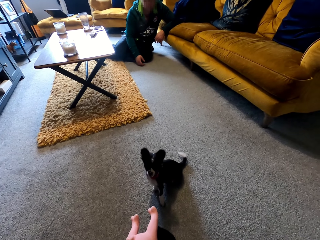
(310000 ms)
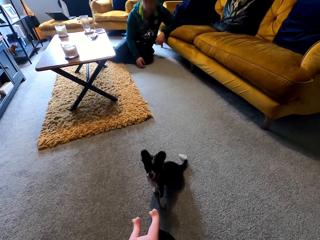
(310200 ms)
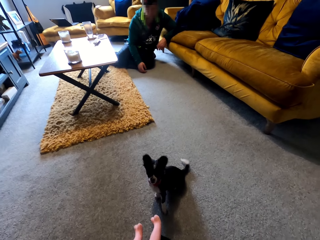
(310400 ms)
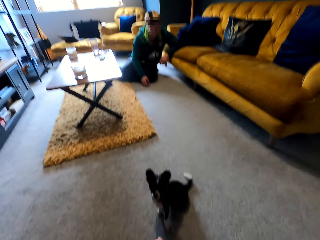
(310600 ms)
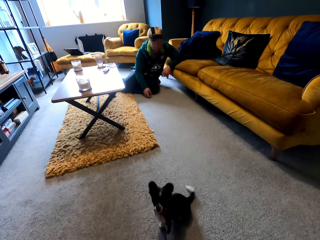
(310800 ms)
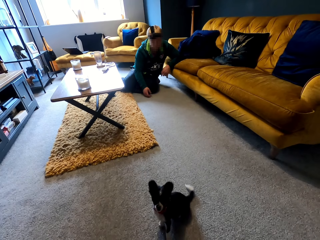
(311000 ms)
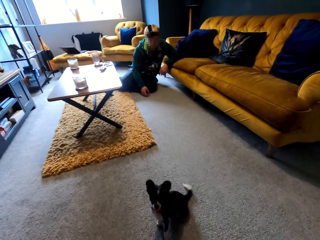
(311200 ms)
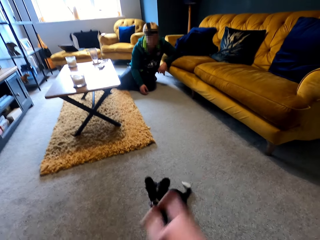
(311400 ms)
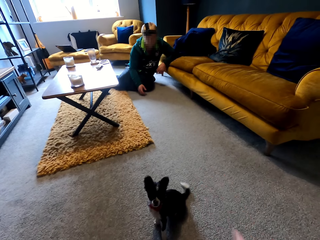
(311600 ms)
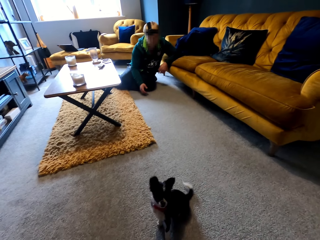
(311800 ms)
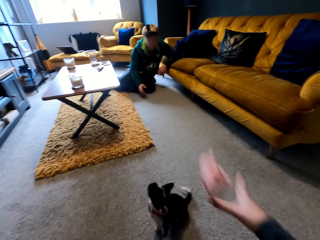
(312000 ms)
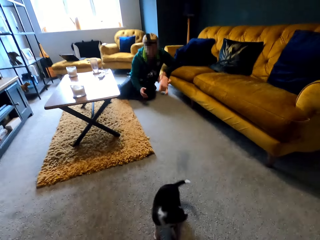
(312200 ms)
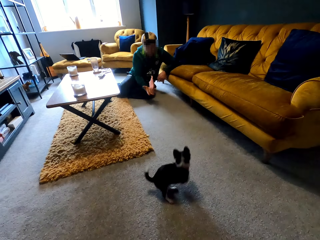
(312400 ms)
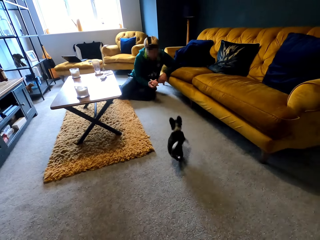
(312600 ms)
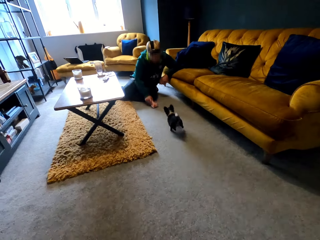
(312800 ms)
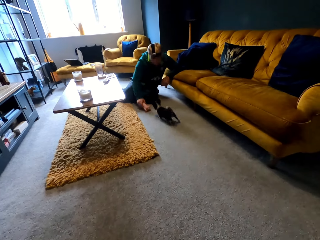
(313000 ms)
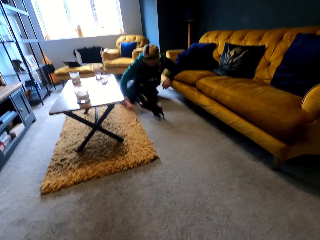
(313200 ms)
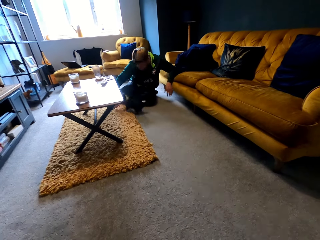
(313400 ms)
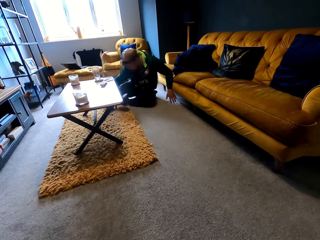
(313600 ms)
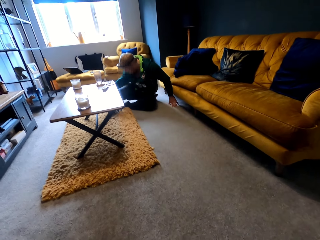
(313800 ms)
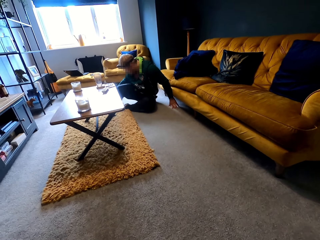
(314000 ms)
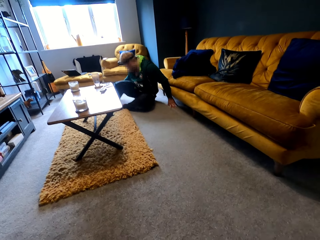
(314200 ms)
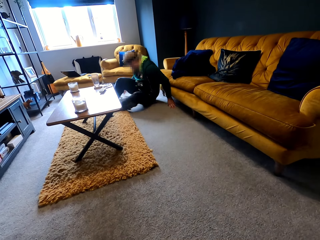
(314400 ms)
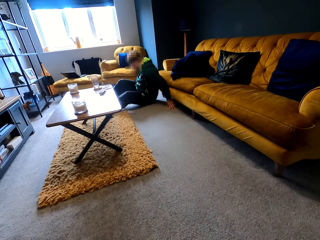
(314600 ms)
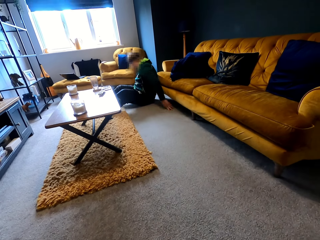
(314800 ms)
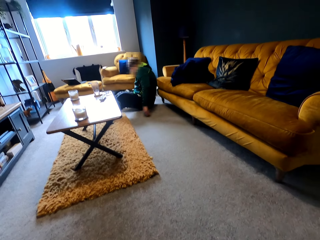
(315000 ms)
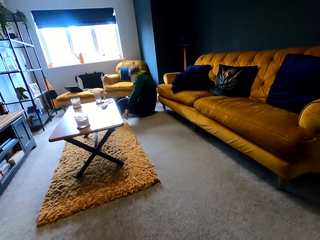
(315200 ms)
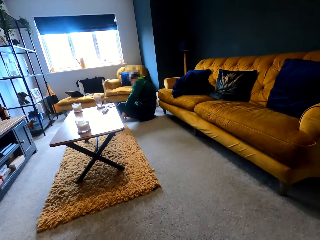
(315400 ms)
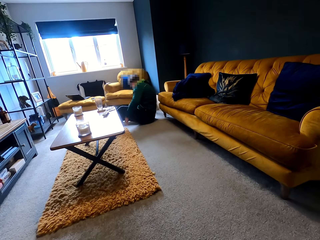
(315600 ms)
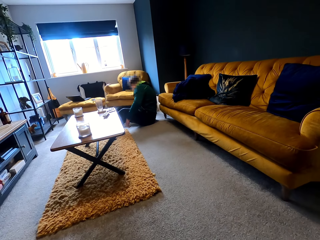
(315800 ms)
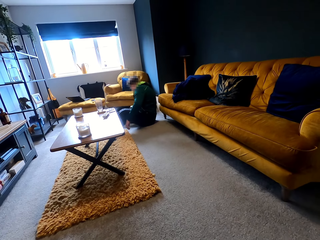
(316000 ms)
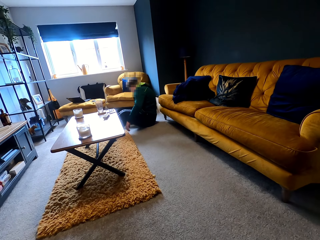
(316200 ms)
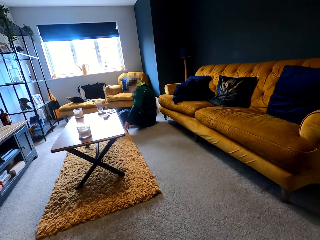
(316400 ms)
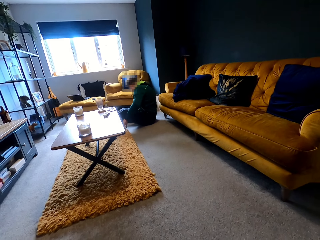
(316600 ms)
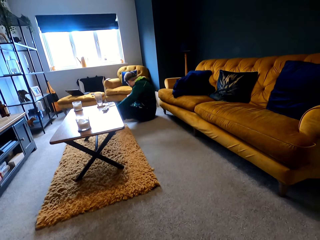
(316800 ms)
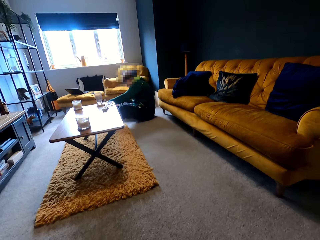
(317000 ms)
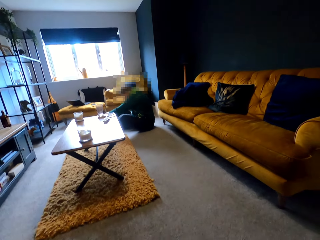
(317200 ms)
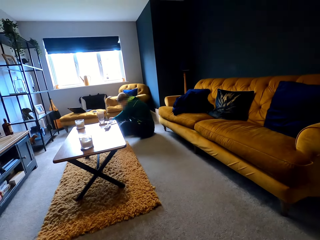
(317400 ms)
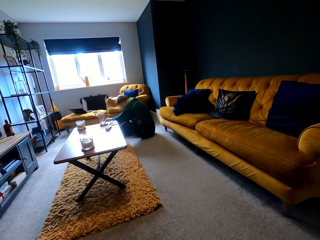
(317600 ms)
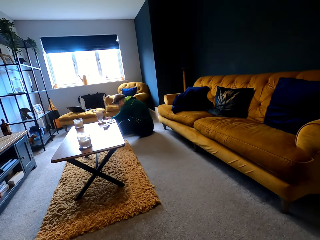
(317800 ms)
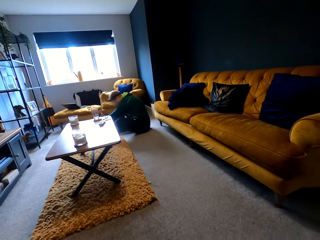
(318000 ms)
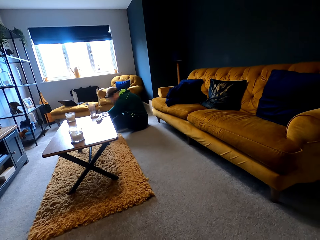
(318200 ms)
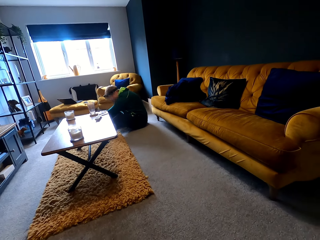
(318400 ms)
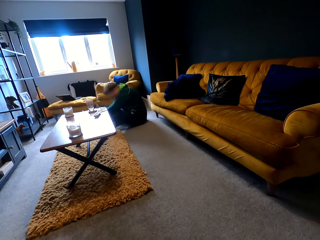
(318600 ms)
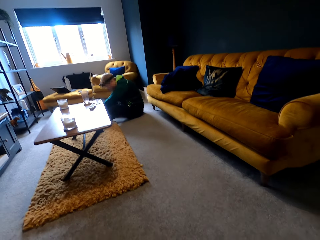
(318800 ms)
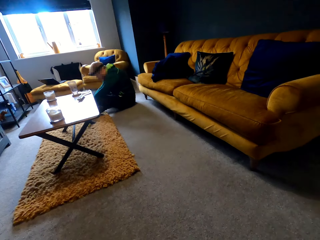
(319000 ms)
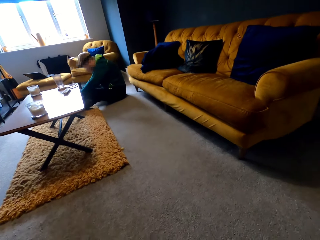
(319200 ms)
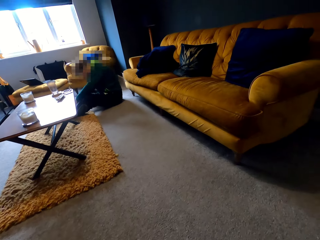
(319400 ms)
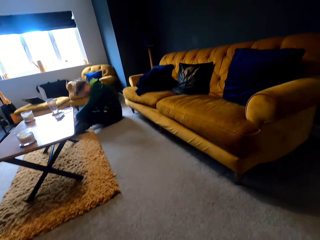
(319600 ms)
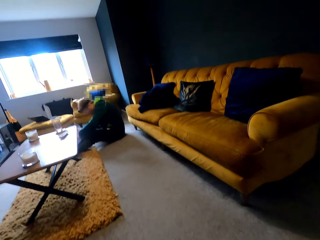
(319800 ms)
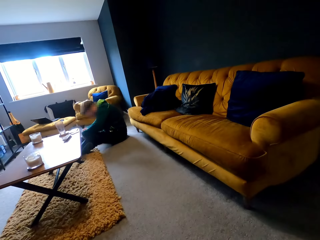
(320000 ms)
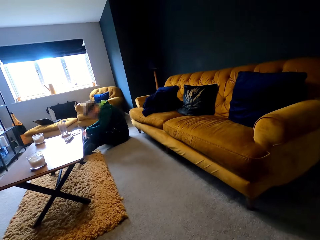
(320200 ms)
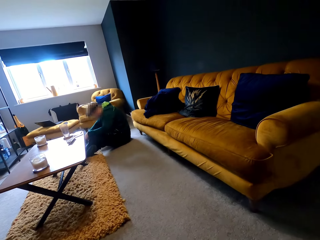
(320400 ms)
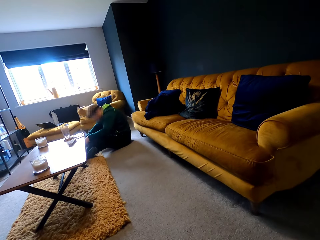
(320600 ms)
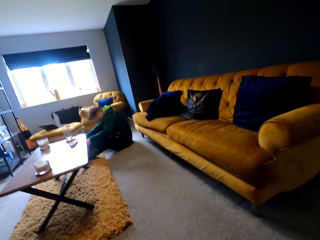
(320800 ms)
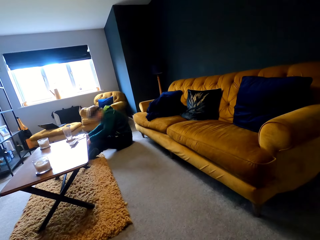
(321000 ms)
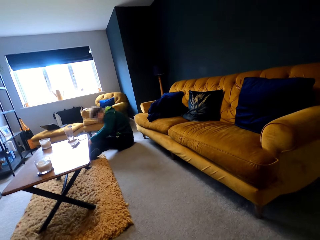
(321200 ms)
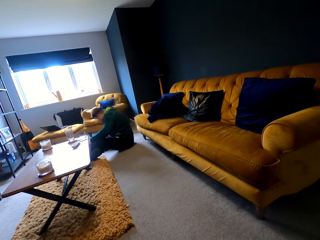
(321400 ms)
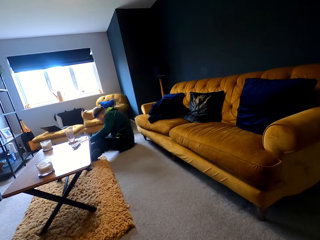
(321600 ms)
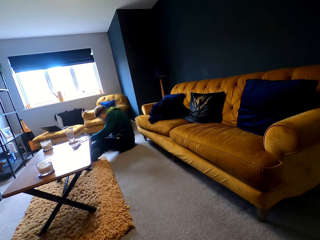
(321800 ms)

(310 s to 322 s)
The camera wearer throws the doll to a man. The man plays with the dog.

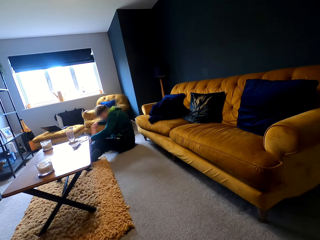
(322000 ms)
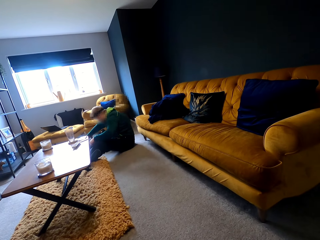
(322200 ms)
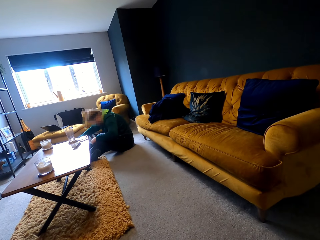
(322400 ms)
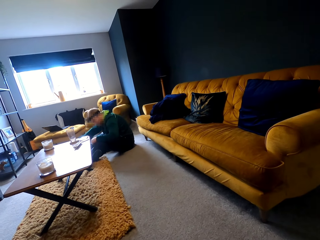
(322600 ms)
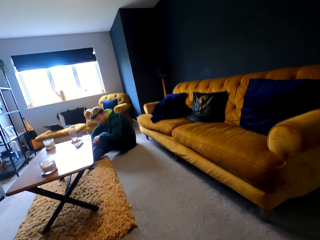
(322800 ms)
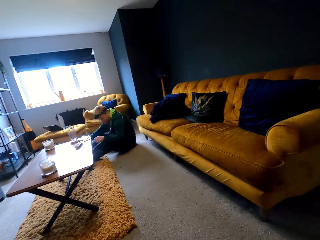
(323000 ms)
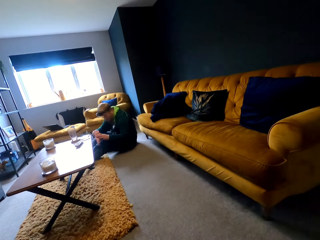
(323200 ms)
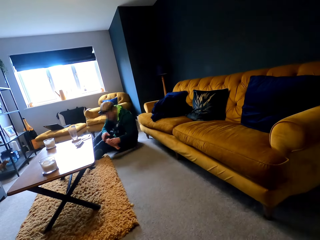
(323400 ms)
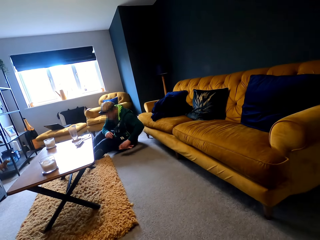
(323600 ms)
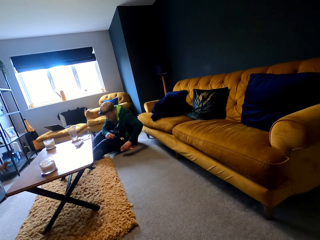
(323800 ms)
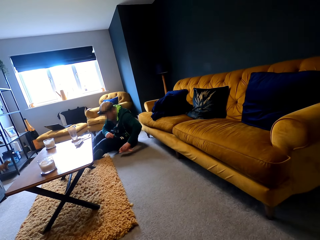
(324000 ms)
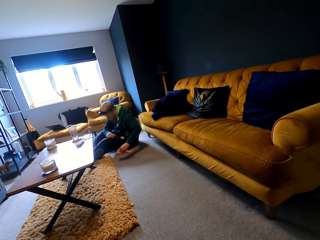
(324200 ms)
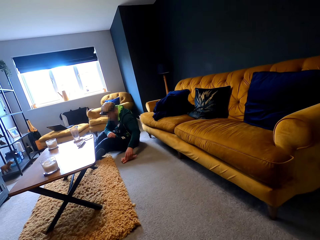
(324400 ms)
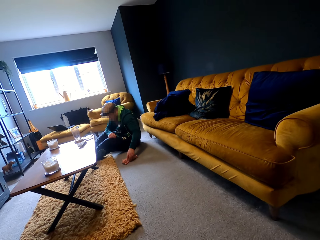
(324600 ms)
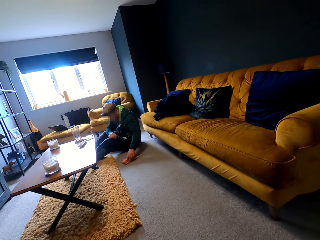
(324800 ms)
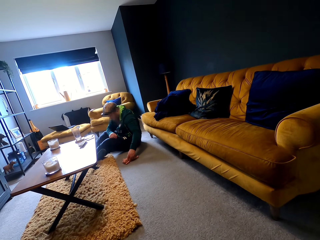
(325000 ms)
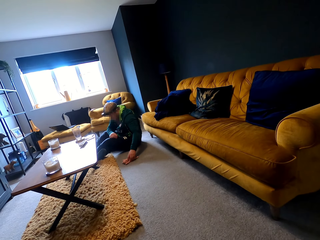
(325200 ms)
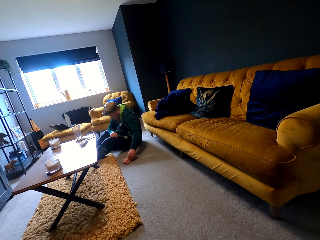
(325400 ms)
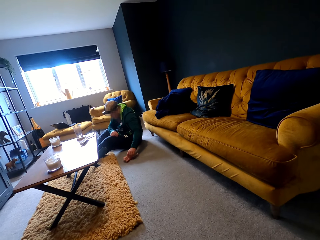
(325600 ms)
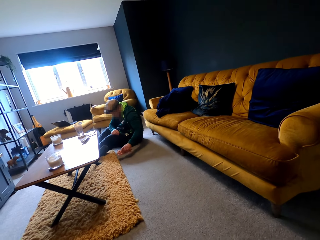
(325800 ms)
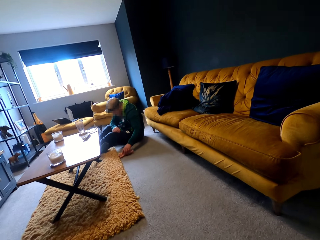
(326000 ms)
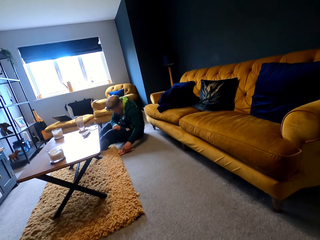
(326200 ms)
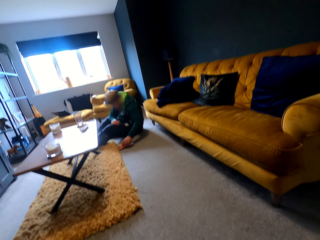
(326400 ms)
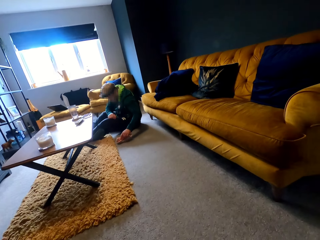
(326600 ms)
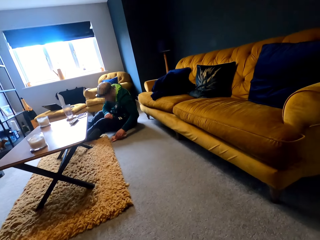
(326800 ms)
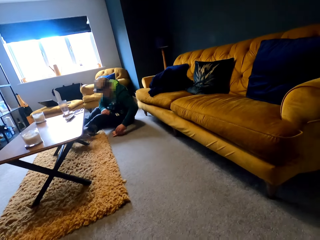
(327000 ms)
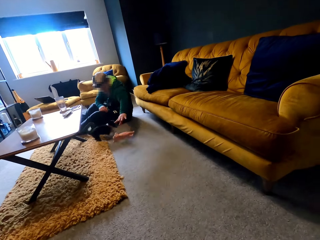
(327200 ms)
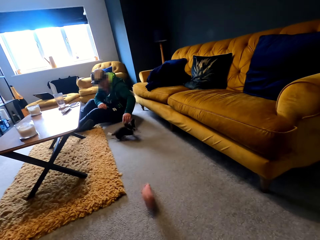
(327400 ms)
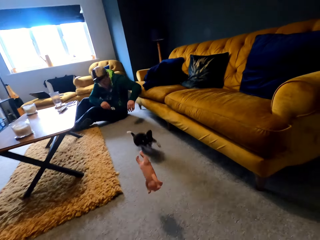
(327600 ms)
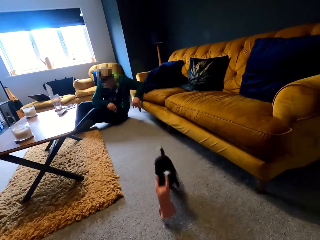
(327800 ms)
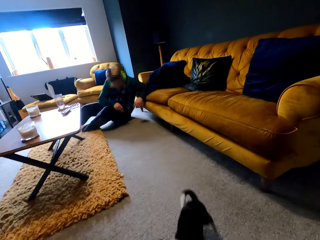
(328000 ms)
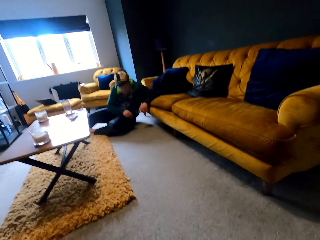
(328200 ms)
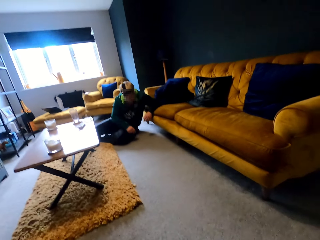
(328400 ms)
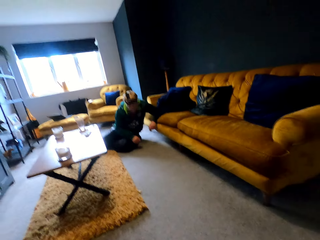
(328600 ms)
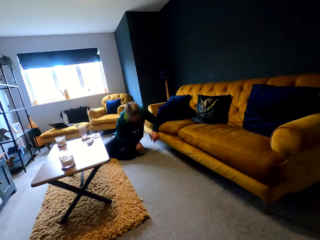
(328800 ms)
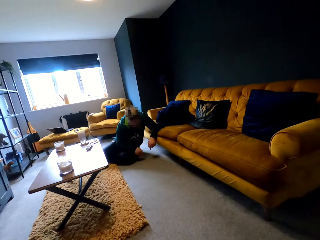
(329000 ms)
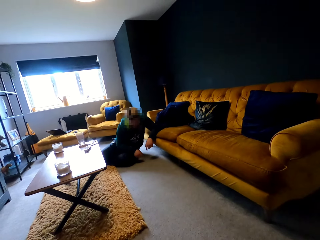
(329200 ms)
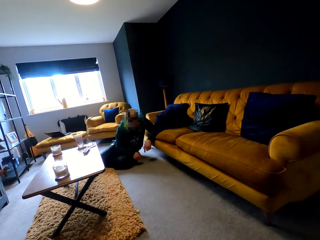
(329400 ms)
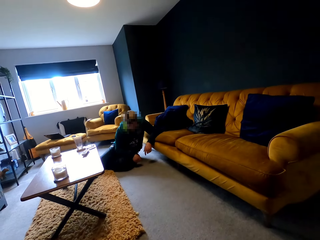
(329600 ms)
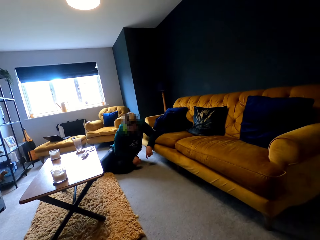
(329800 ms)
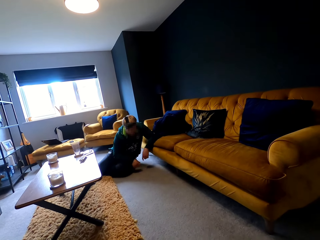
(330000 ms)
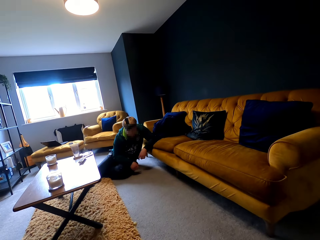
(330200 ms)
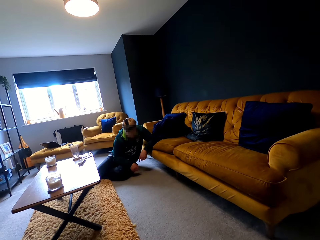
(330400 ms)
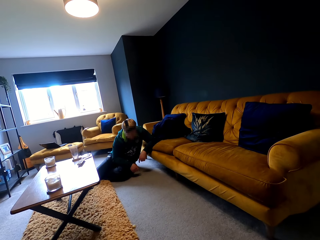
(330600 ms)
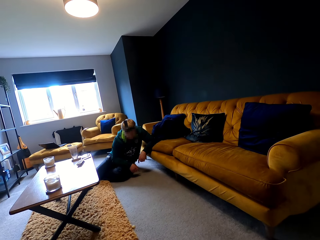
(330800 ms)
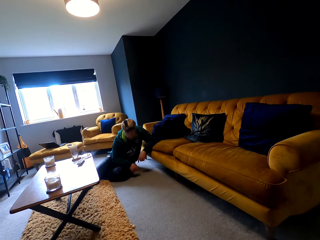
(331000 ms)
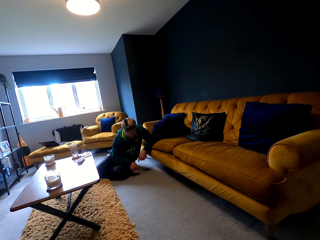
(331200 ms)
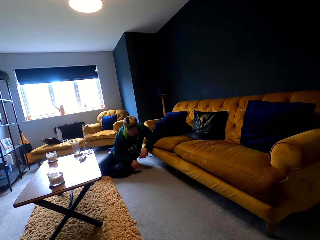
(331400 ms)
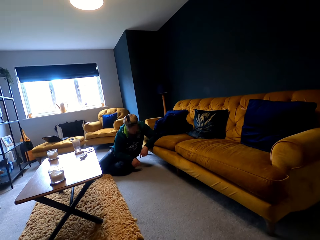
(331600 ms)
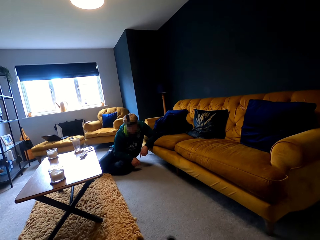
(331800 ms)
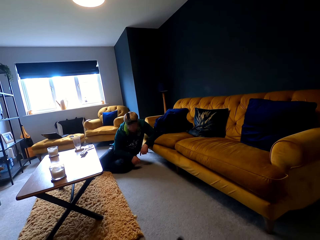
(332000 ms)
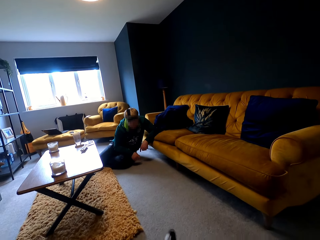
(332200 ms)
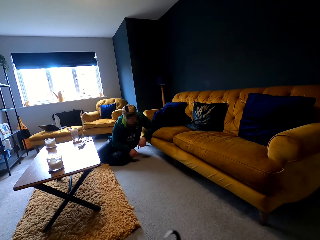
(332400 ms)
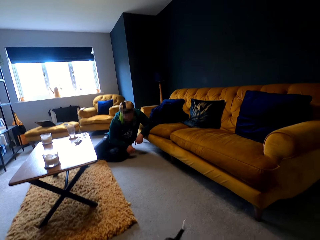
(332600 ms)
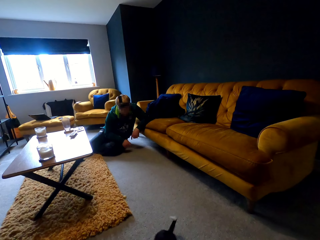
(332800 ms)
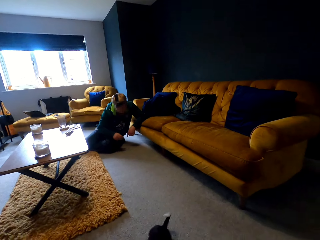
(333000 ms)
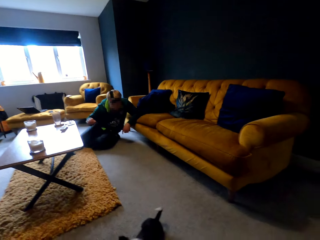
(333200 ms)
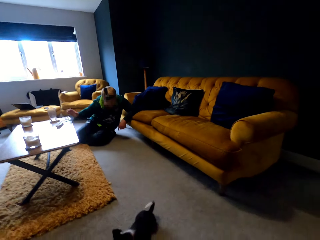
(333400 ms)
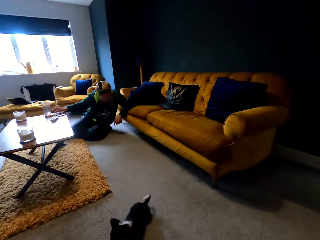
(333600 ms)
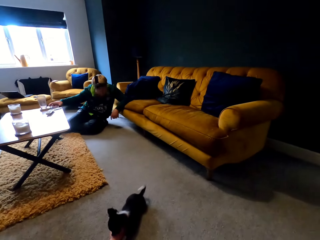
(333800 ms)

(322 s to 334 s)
A man places the doll on the floor. The man throws the doll to the dog.
